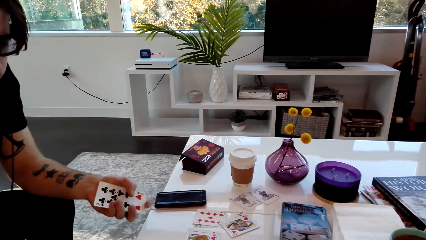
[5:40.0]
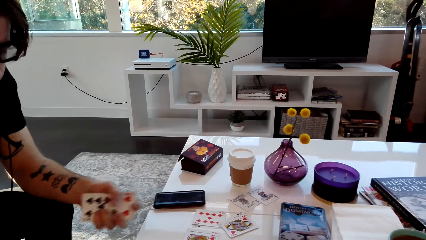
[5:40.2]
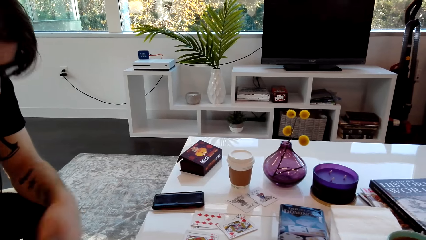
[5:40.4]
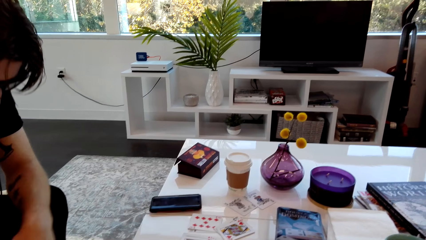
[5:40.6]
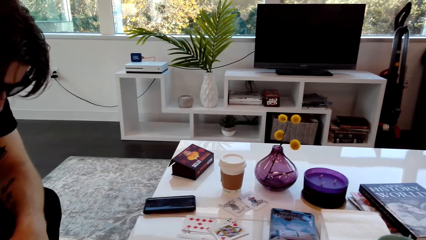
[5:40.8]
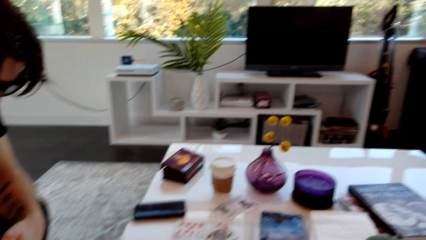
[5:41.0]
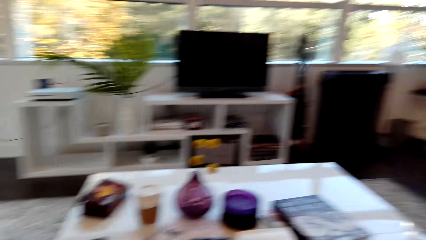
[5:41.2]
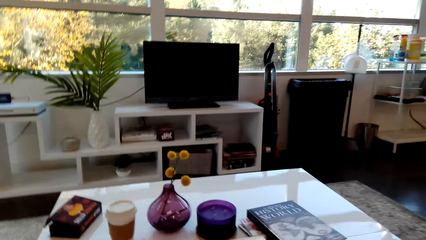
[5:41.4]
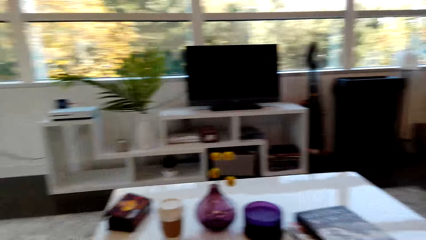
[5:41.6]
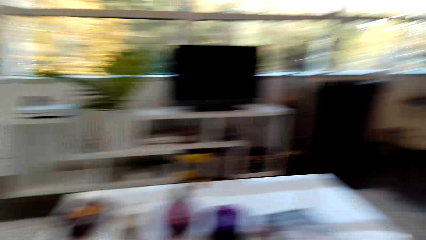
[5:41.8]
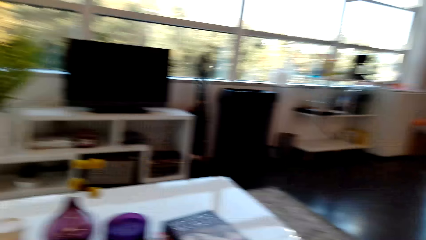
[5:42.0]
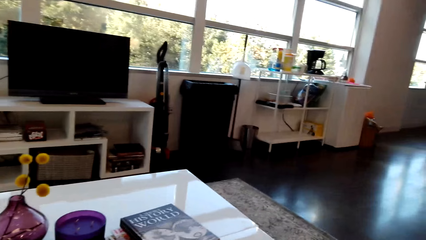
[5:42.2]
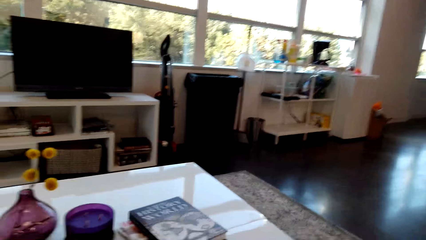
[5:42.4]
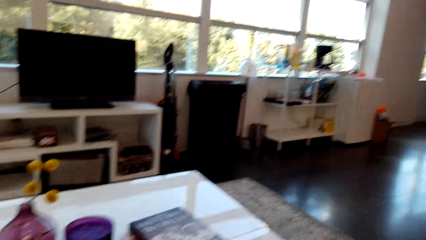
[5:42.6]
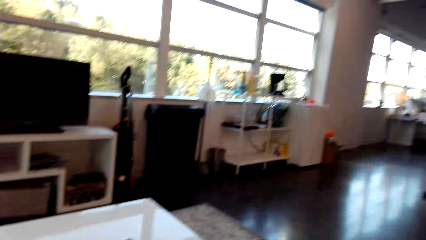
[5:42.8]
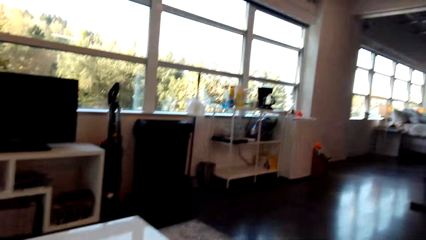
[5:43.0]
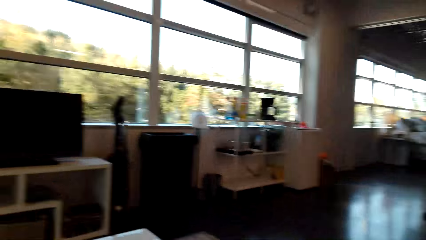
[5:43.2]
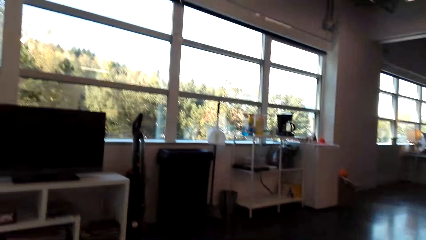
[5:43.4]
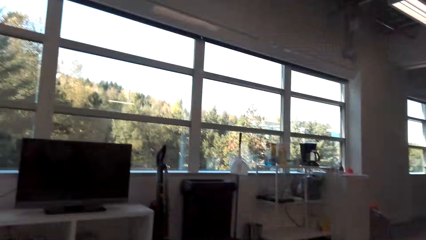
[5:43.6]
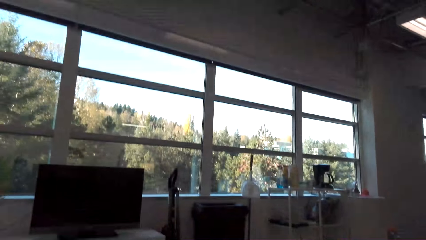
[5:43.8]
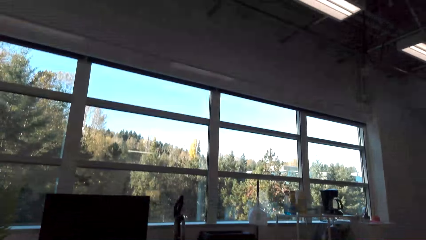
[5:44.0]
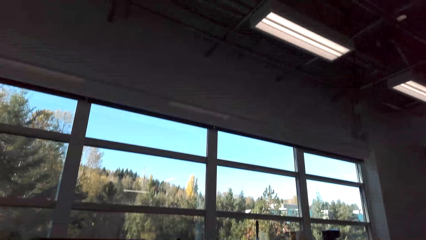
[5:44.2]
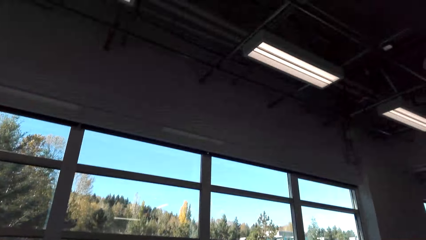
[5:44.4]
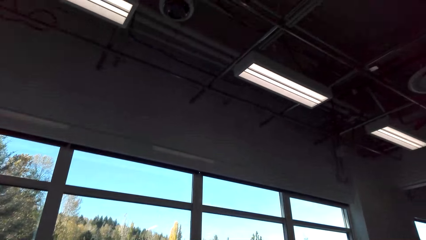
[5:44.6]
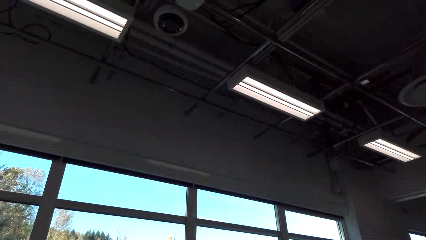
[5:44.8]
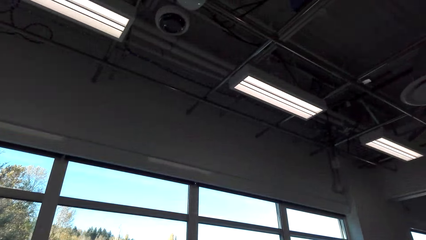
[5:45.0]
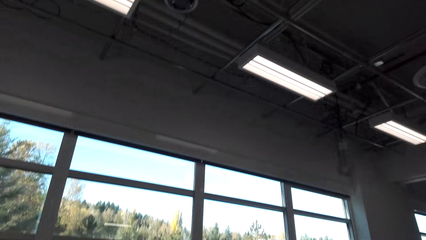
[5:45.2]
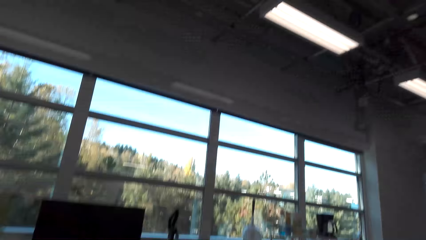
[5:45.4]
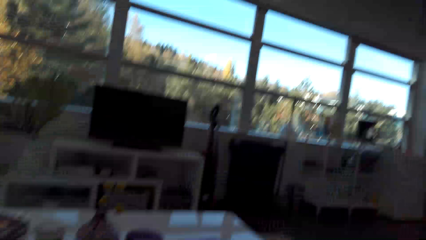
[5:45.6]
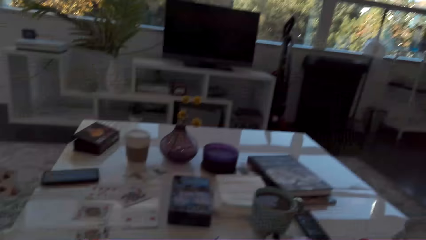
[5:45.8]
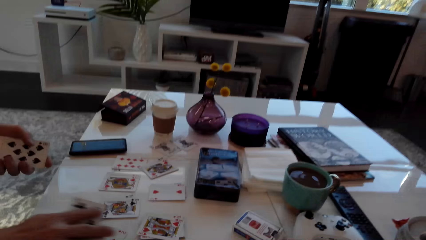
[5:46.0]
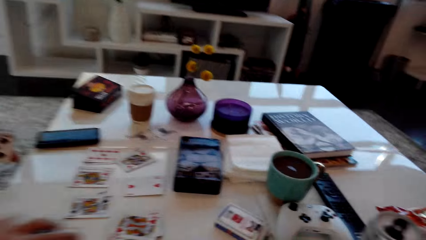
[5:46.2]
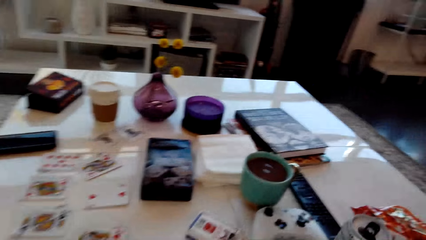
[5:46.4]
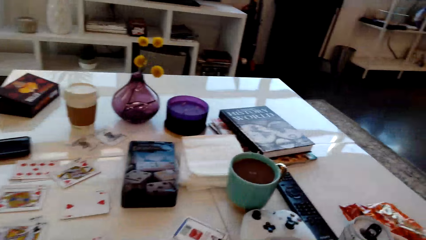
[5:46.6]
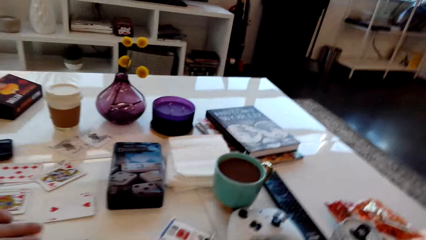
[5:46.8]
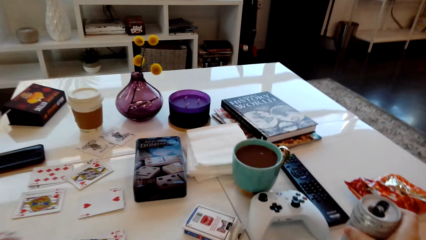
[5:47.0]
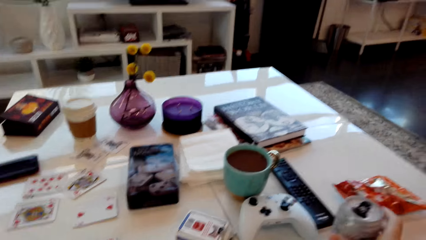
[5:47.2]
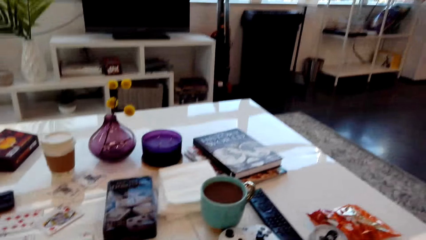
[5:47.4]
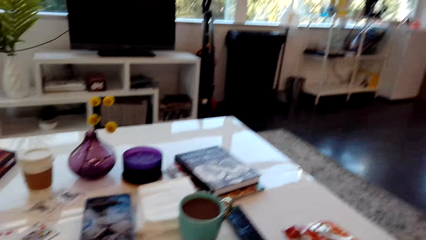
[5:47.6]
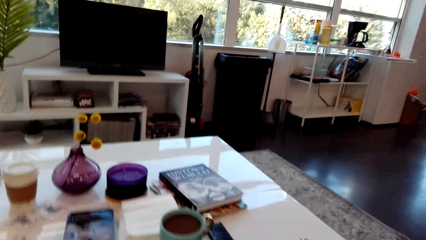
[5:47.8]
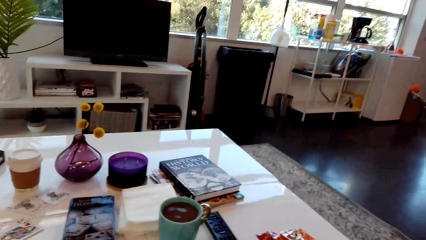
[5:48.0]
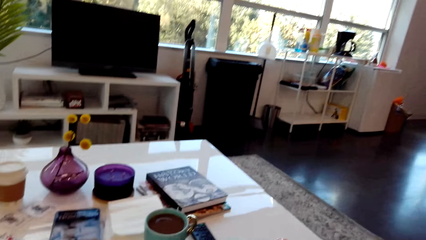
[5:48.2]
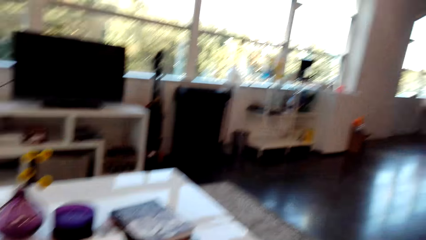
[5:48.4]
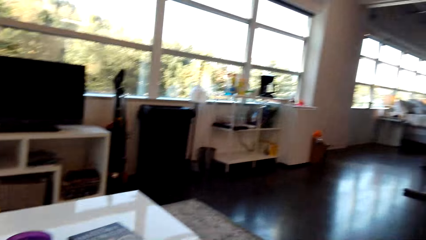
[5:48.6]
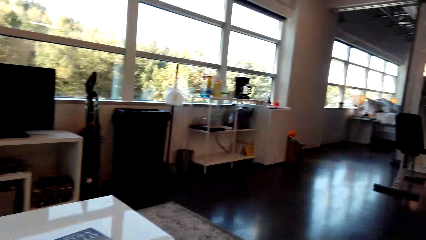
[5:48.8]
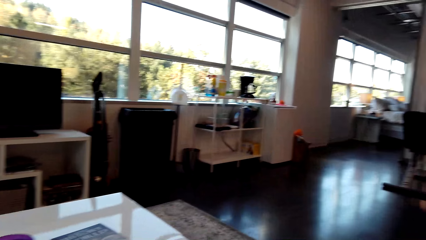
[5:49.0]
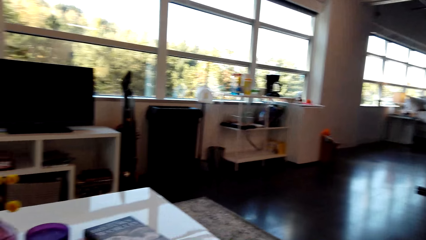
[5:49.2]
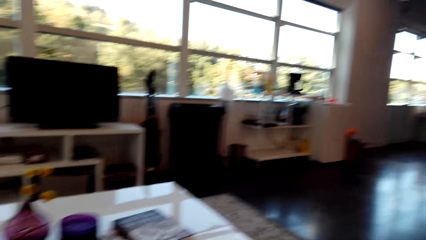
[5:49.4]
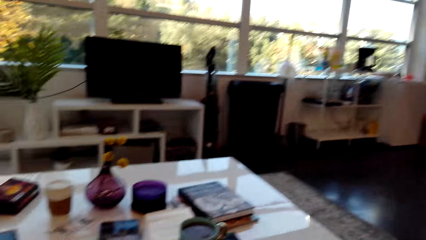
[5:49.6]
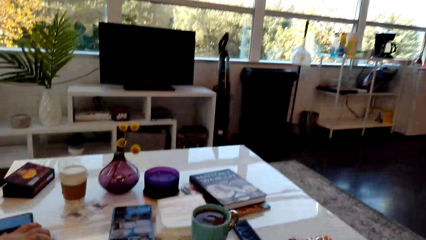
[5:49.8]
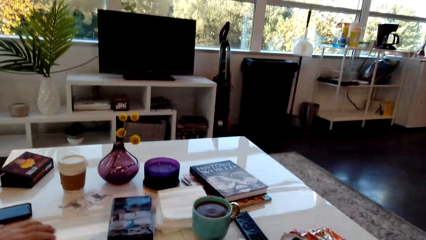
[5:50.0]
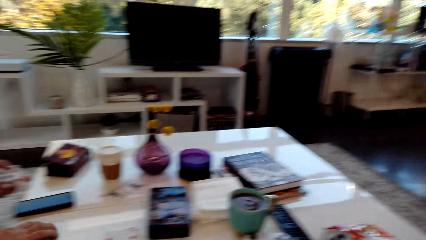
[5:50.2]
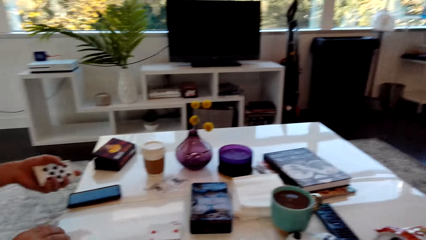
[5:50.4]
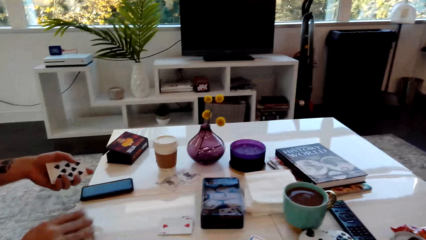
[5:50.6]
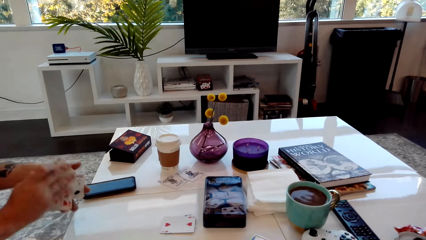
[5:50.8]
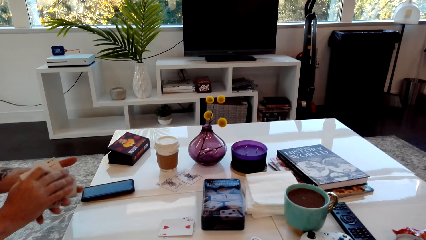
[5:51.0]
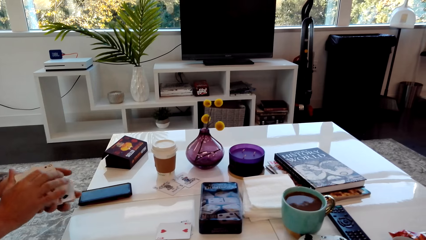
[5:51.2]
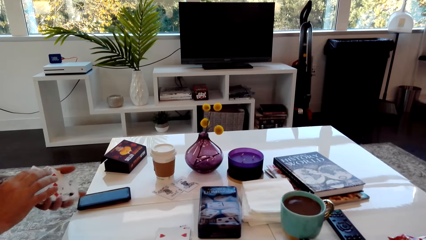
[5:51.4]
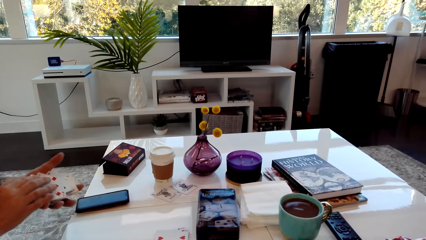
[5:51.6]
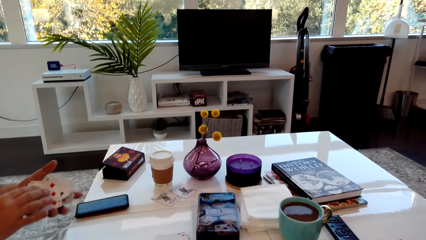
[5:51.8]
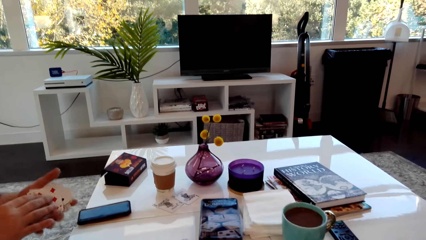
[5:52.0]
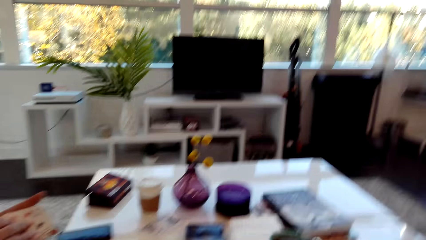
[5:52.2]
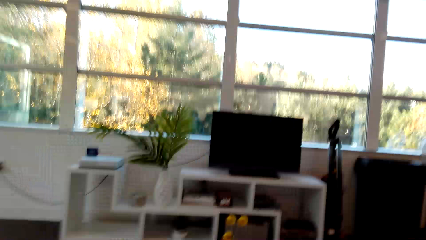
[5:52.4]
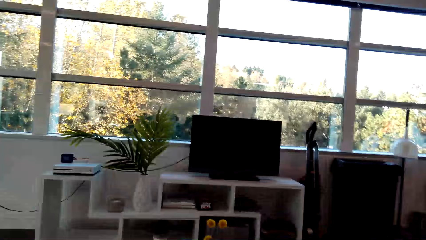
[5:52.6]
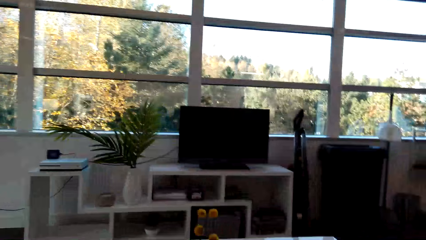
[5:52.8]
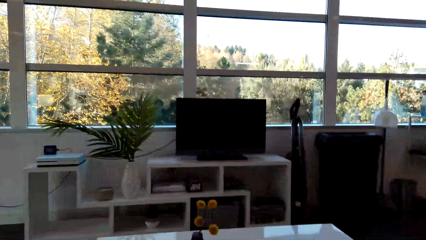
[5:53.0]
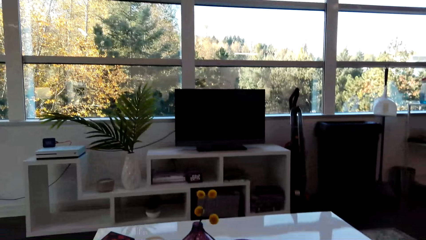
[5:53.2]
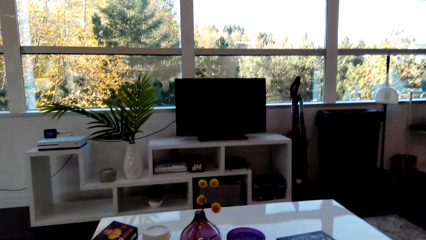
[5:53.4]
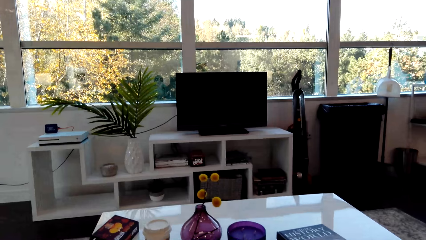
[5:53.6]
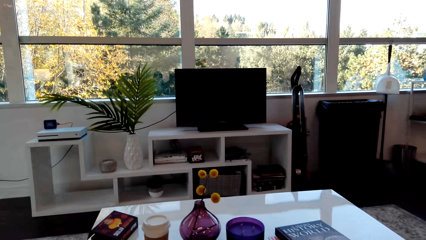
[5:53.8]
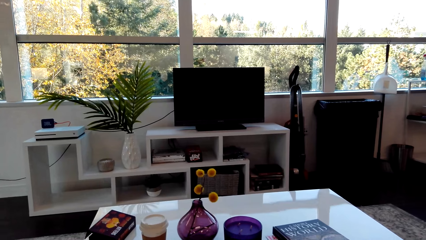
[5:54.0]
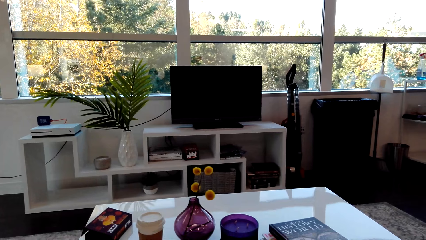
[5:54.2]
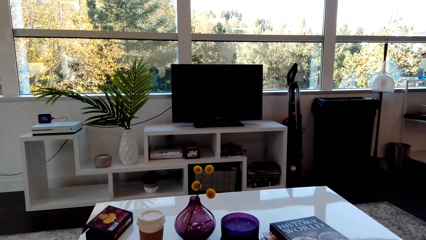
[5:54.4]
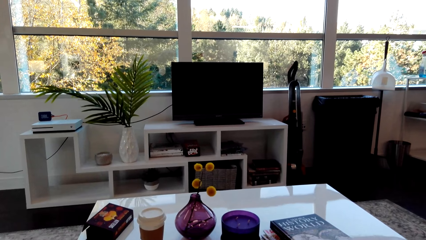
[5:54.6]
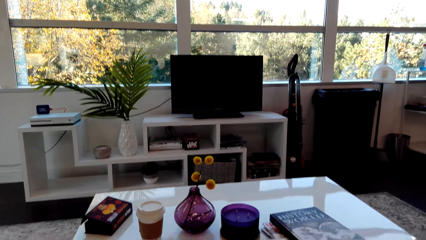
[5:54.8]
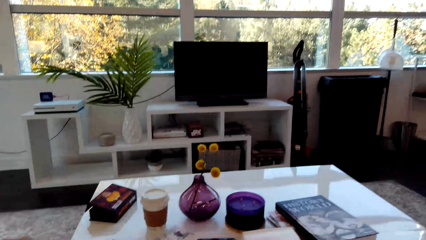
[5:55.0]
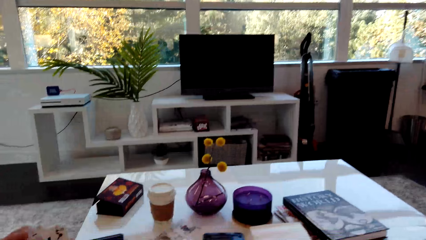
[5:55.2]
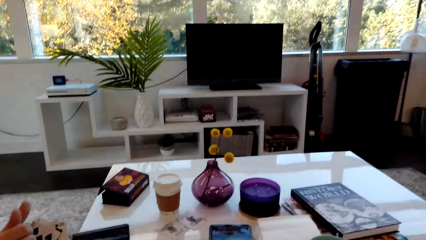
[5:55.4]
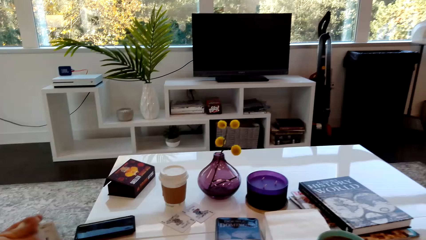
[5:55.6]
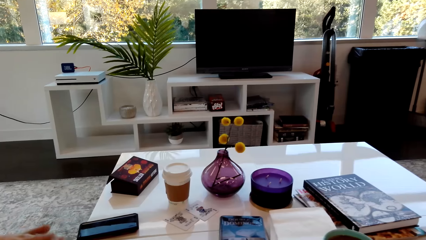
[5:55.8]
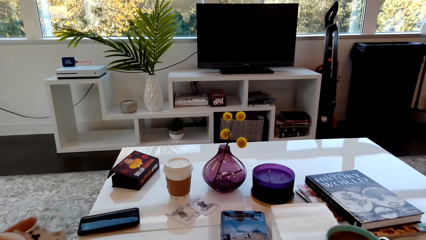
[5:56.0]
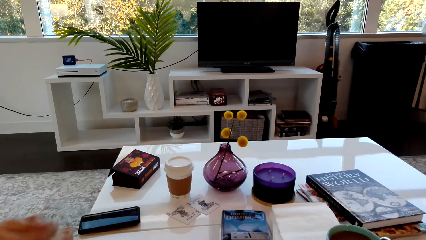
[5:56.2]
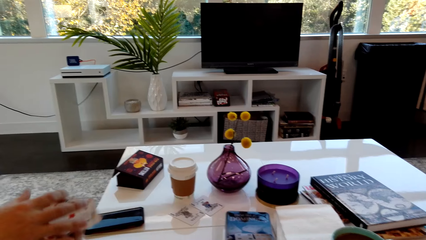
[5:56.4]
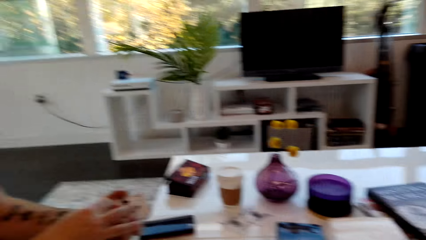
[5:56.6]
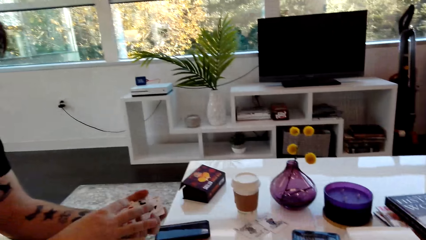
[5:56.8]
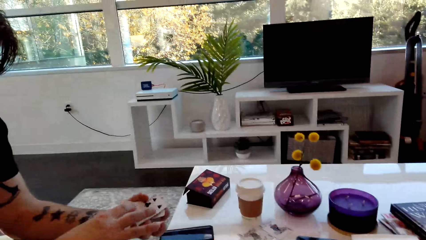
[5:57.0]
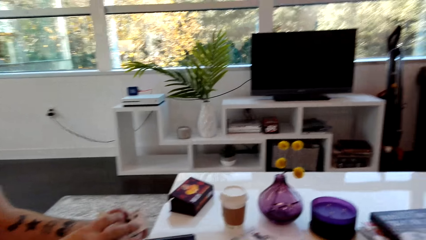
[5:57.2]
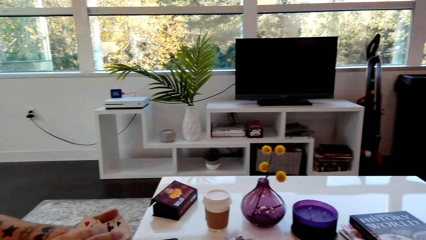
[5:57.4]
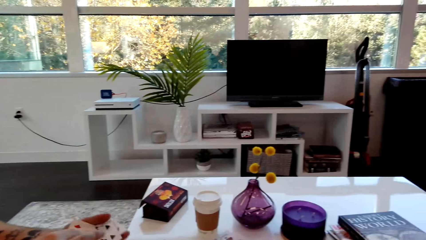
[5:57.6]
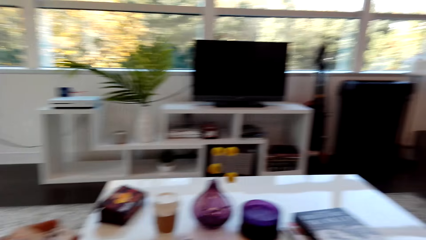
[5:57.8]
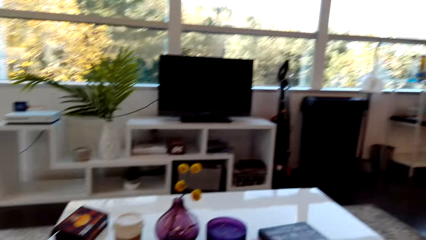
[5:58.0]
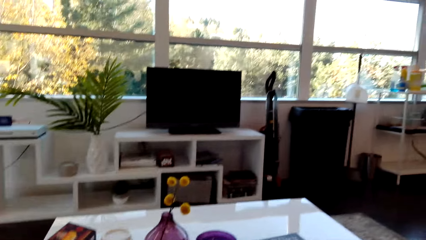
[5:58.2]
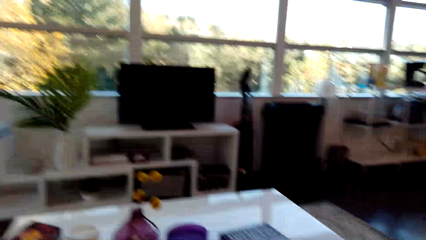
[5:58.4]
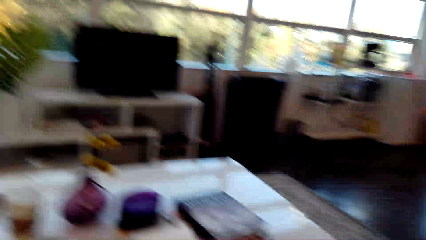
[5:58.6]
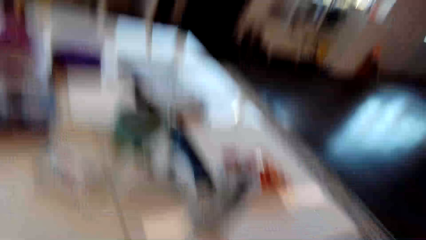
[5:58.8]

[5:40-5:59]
A man adjusts the cards. The camera wearer laughs, looks around and speaks. They look up. They look at the table. The man moves the cards. The man speaks. The camera wearer speaks.
